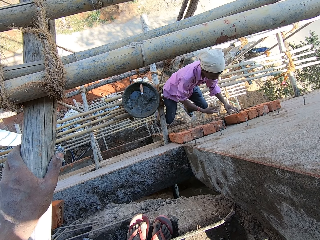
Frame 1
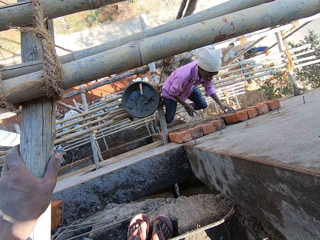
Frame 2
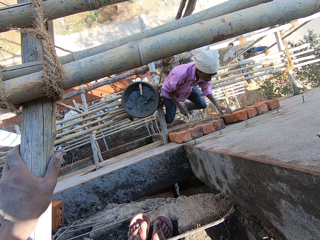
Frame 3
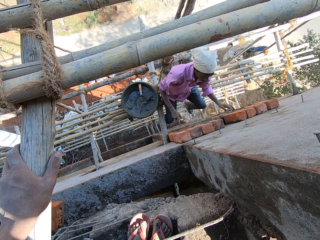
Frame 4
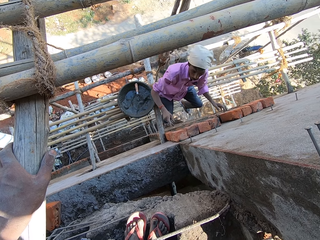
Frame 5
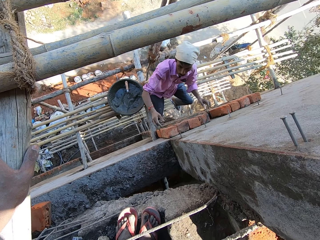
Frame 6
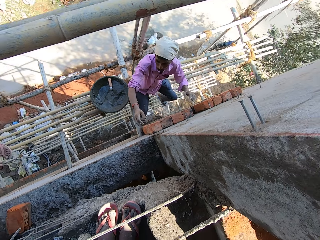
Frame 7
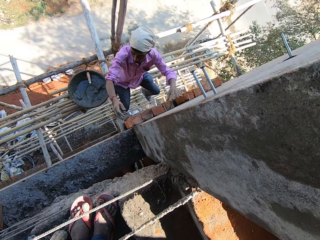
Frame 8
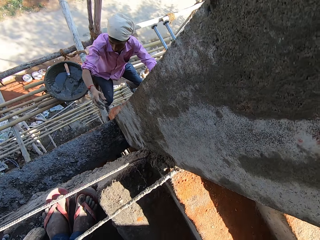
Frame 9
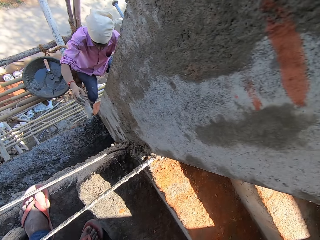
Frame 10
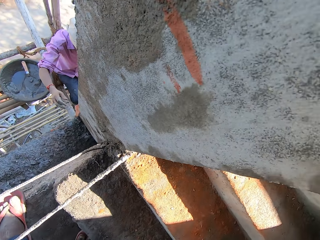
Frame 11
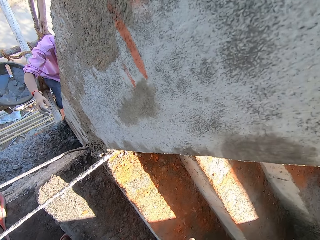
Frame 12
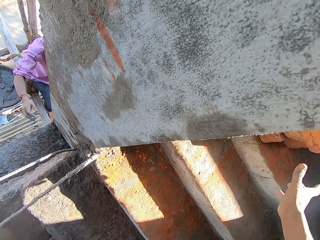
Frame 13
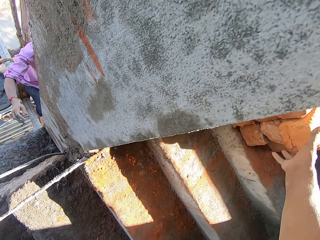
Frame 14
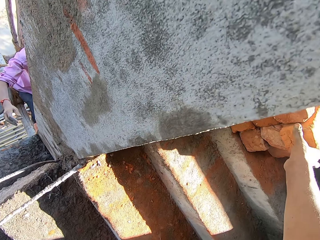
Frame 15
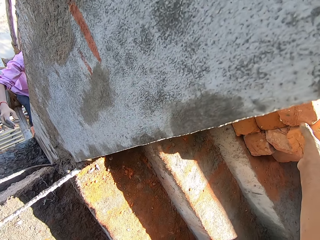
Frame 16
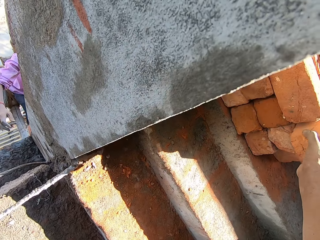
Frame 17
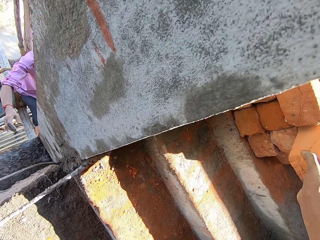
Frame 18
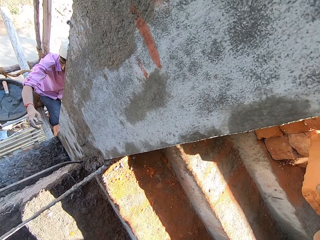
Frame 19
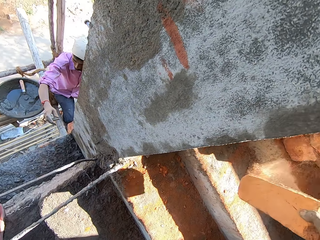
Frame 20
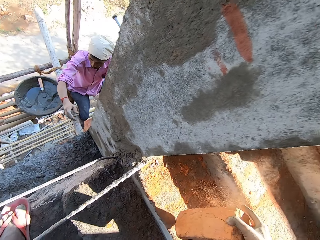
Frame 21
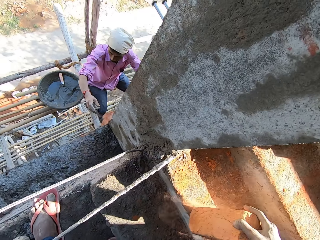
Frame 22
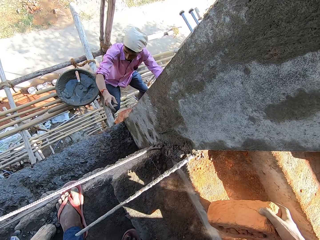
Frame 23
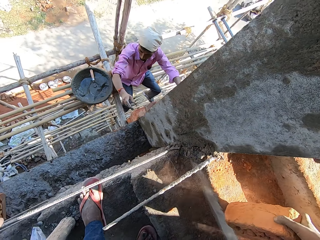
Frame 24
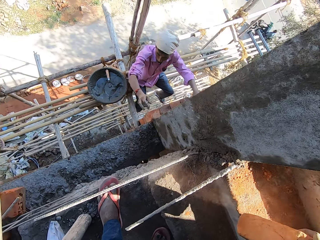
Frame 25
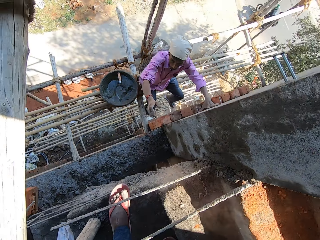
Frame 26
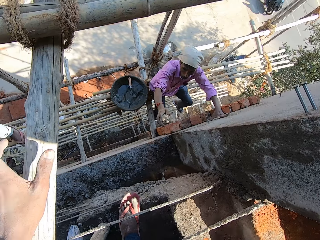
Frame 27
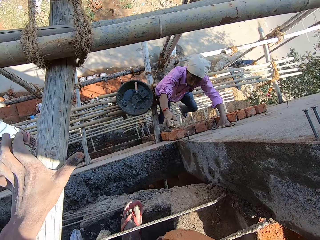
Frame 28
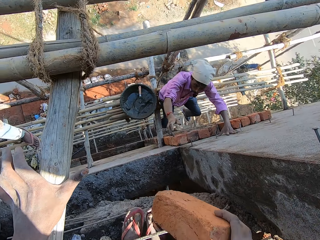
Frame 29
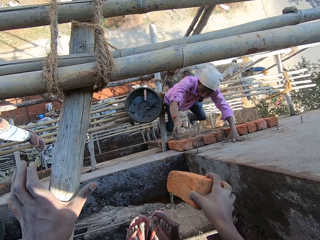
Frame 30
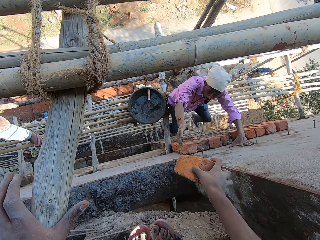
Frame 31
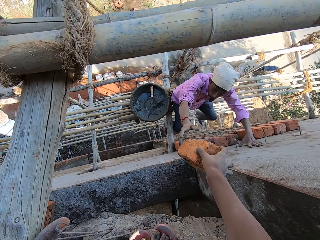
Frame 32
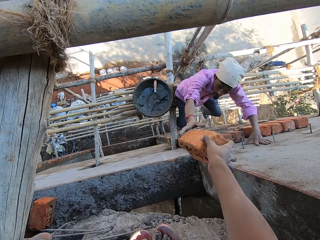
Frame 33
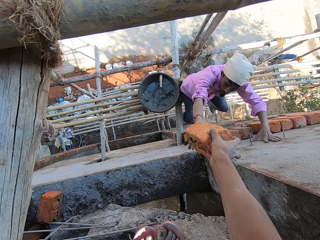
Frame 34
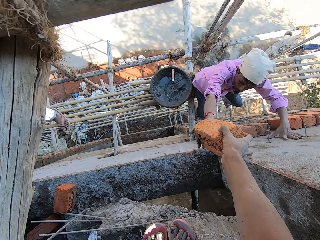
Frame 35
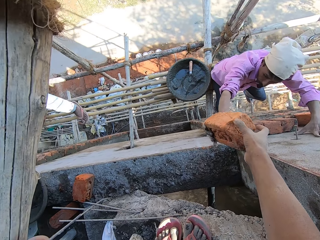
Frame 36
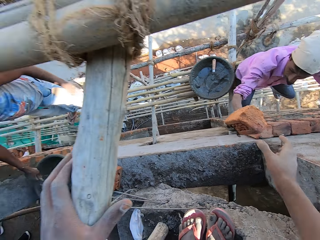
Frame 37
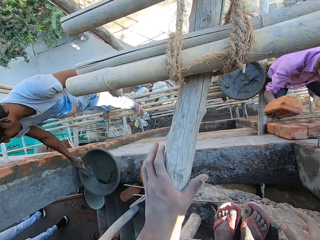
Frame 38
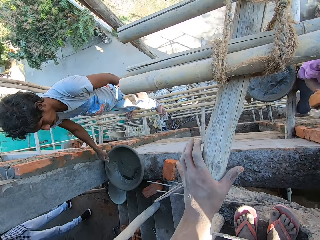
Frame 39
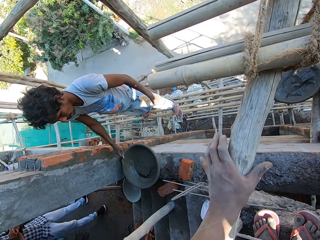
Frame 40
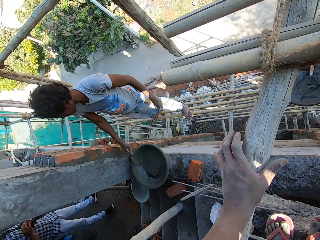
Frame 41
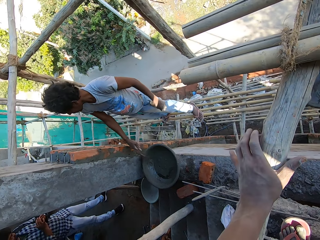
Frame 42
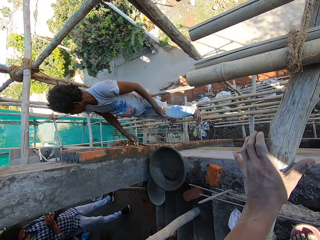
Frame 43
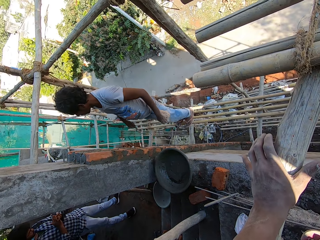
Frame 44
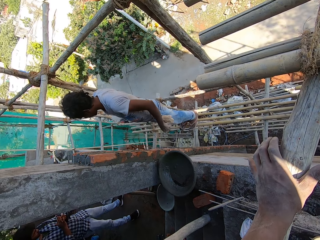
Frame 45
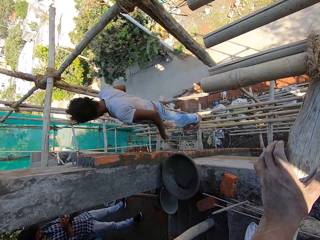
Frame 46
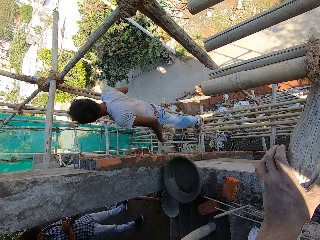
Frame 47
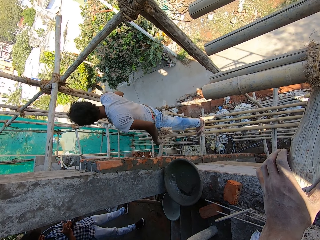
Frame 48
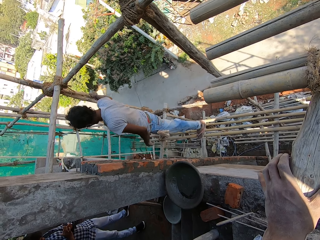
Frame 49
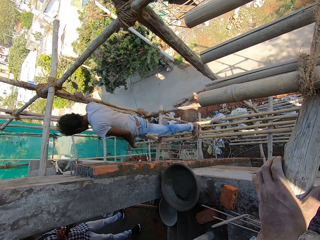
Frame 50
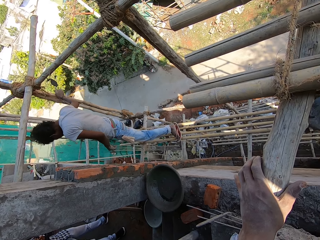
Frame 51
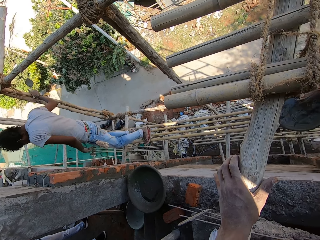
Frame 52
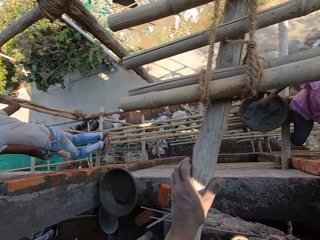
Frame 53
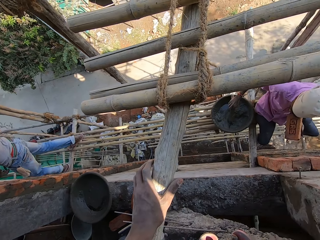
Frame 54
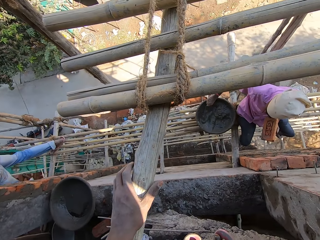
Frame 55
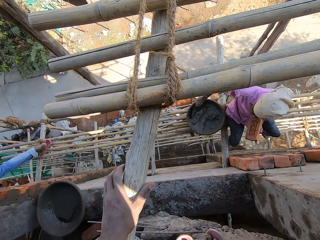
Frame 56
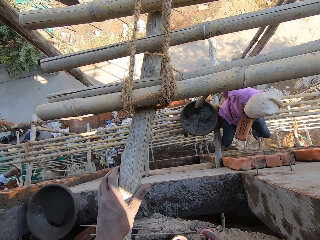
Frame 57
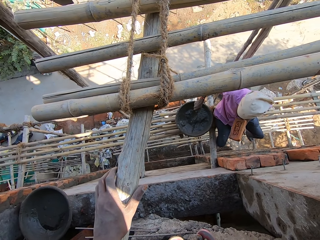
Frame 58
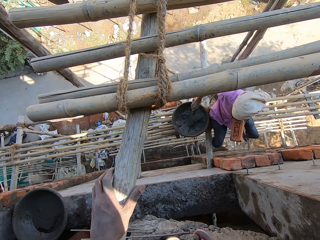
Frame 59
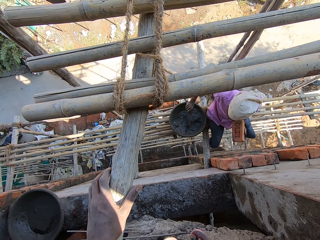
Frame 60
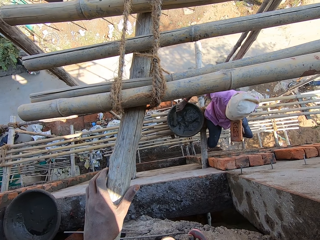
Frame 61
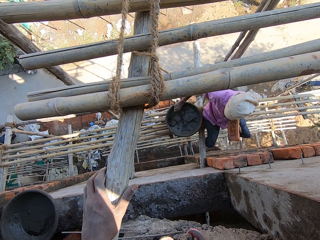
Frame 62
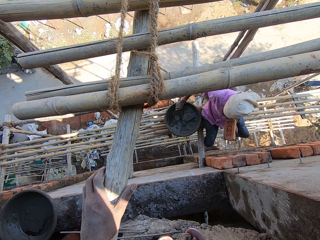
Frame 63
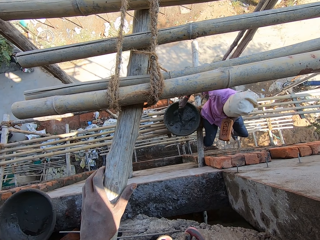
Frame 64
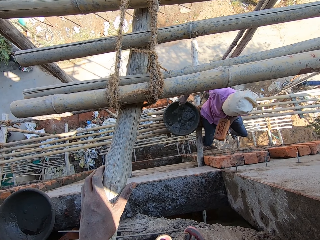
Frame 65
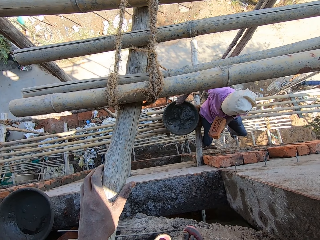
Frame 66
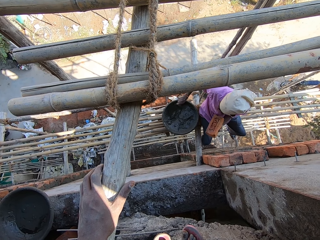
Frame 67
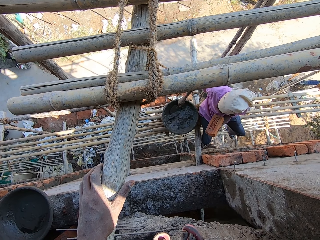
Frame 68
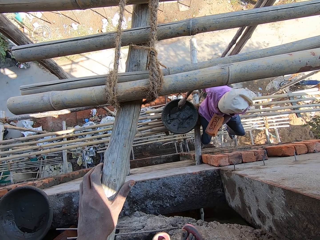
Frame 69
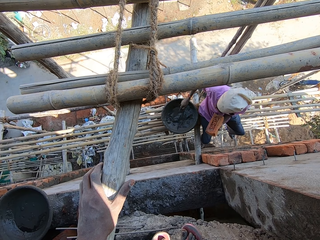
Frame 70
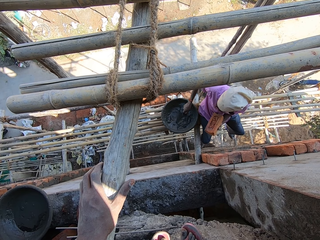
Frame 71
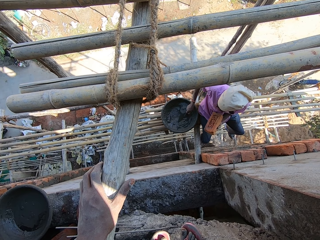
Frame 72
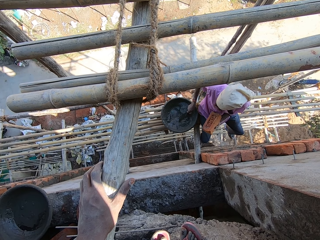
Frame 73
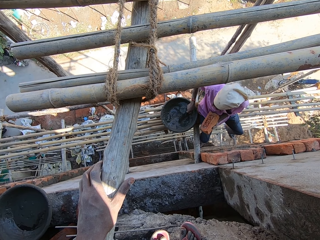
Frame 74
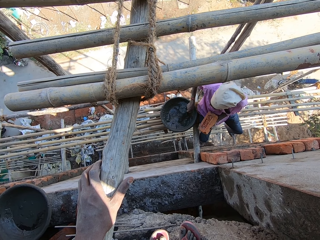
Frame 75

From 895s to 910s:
The camera wearer picks up a brick. They give a man the brick. The man takes the brick. The camera wearer looks around the construction site. The man takes the cement.

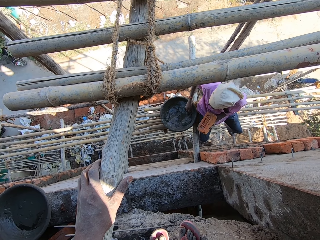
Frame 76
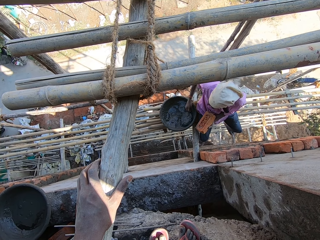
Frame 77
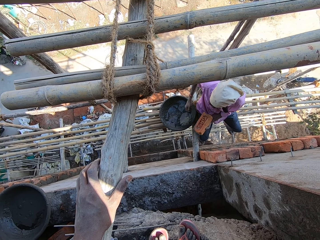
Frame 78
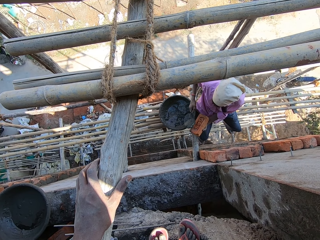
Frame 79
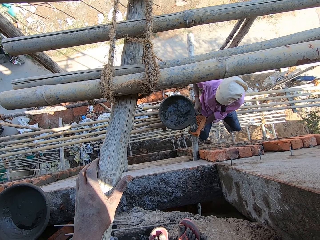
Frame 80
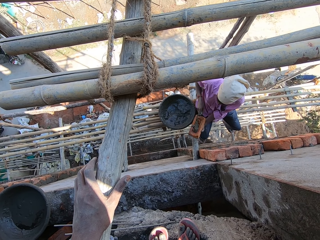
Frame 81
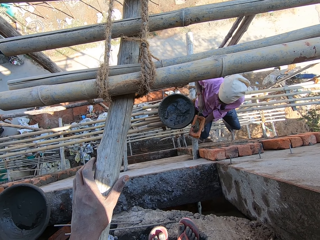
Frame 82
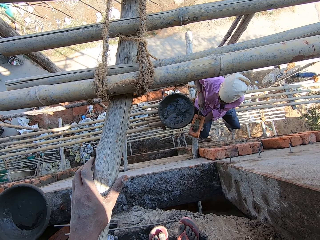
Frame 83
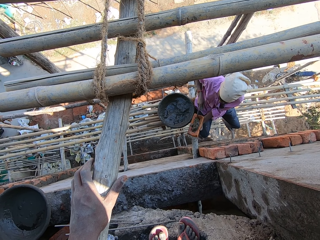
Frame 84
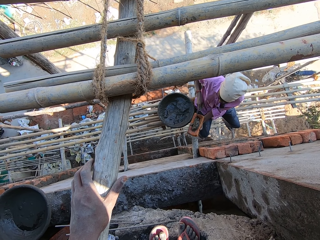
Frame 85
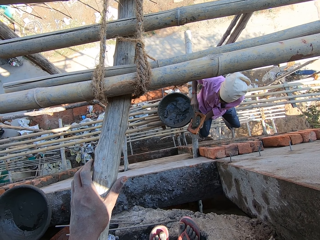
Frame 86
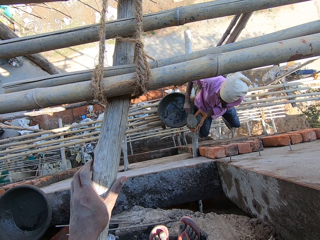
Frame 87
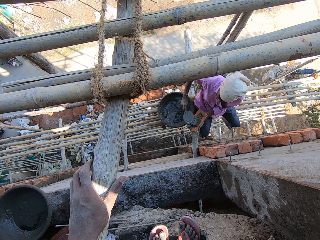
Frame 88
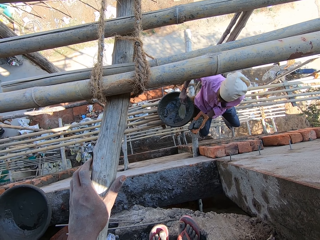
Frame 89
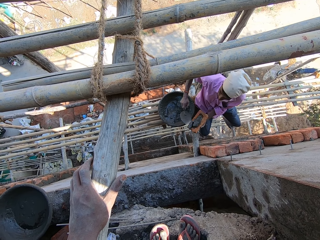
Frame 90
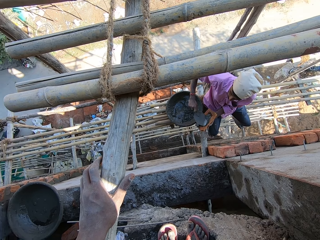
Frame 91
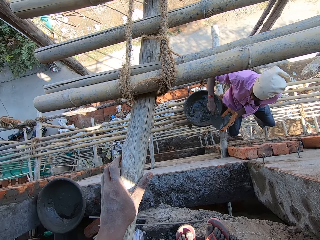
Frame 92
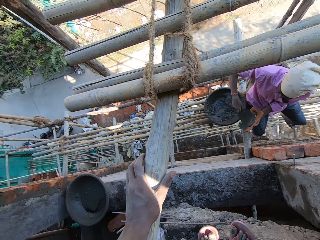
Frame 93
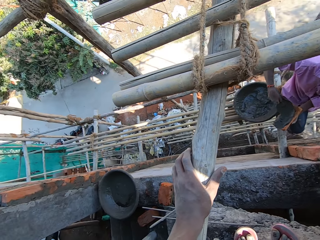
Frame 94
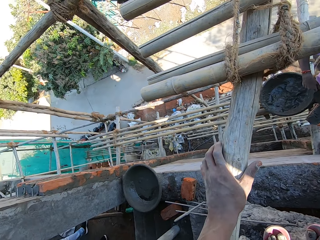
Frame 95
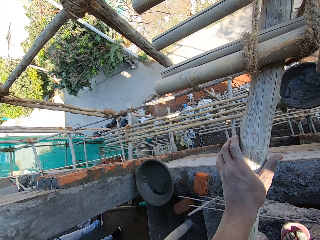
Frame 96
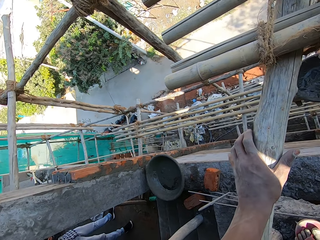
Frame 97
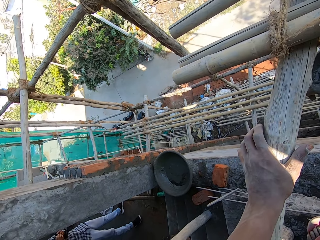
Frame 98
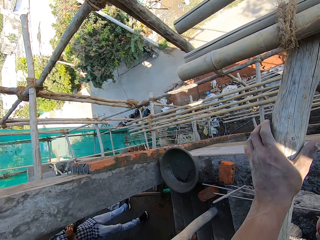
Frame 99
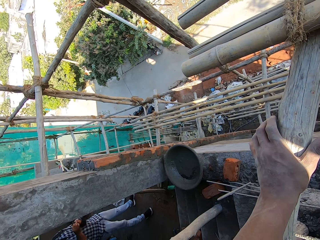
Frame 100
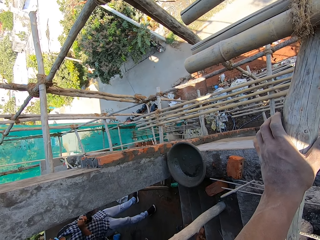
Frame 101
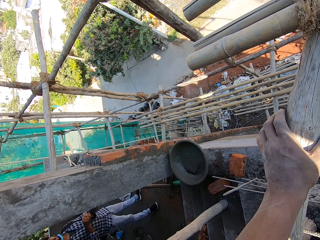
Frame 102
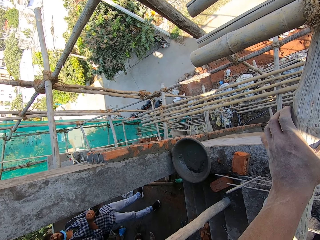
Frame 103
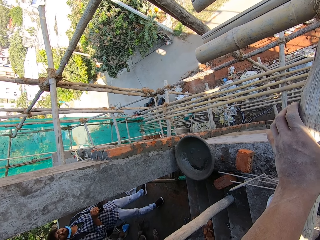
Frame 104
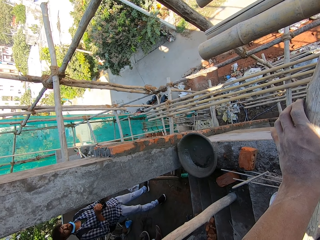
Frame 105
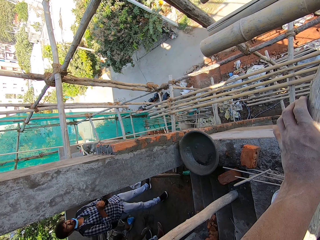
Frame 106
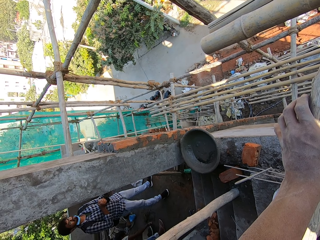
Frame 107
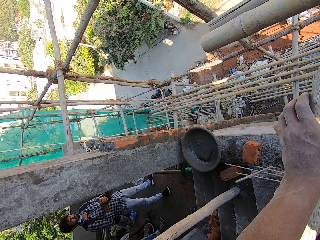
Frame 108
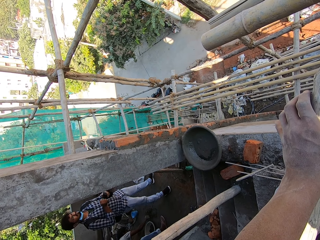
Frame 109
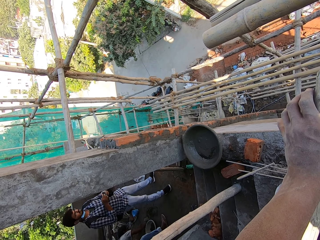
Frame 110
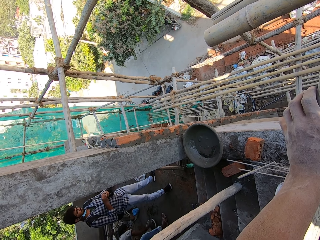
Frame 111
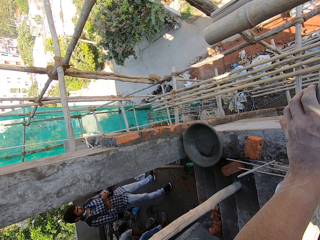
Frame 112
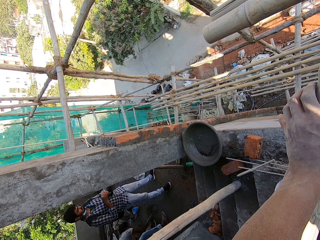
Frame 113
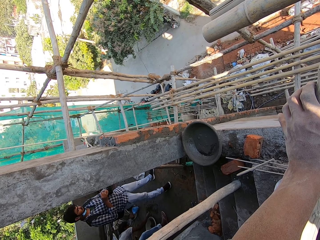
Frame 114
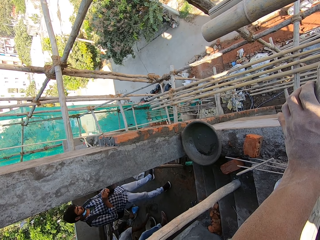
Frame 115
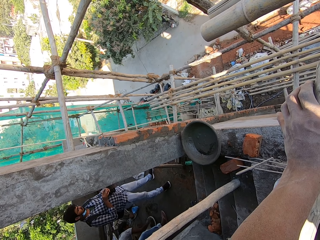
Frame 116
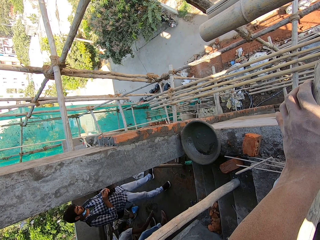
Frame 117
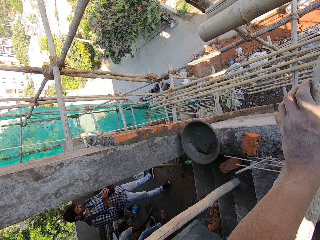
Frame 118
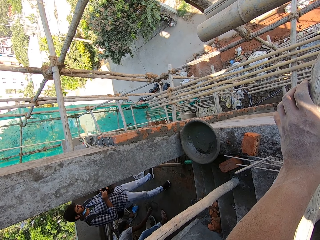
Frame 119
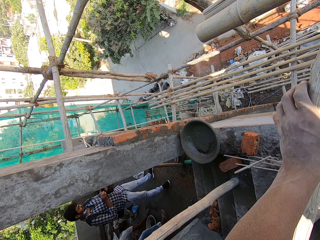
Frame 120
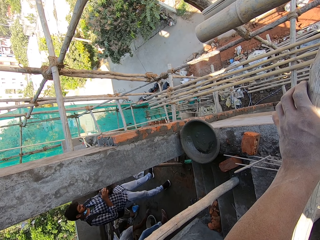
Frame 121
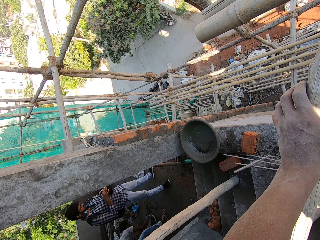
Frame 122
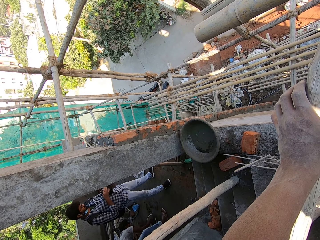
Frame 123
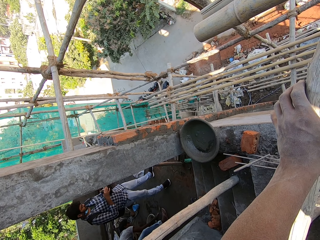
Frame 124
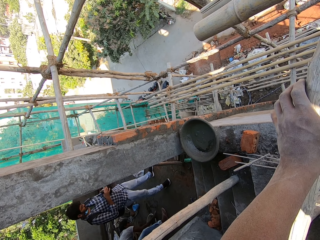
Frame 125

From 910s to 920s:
A man applies the cement on the brick. The camera wearer looks to the other side.
